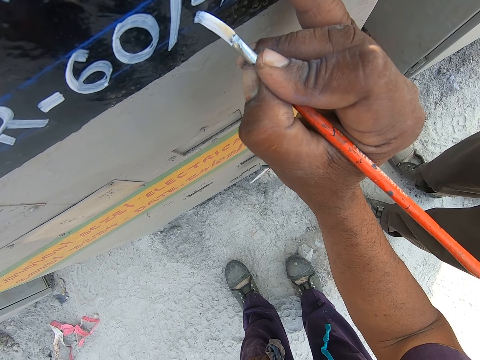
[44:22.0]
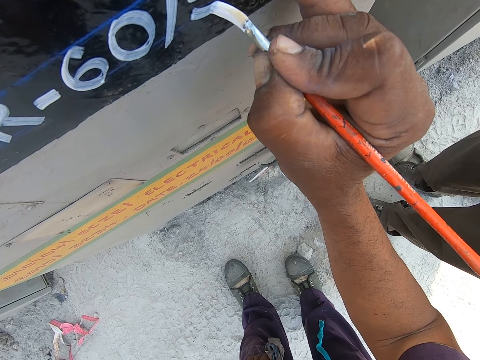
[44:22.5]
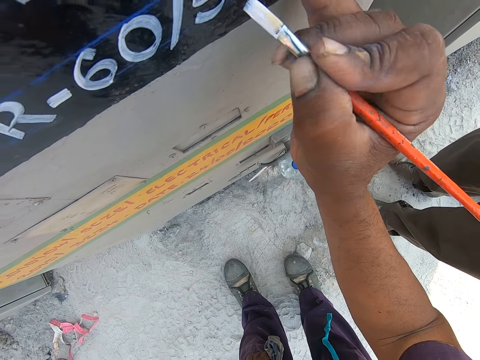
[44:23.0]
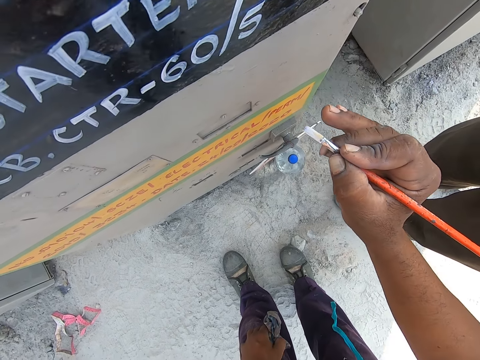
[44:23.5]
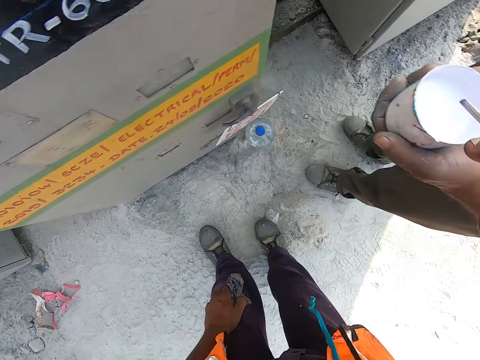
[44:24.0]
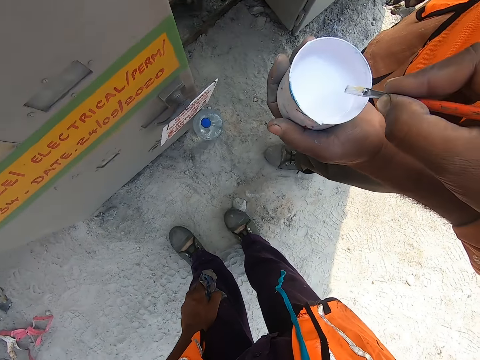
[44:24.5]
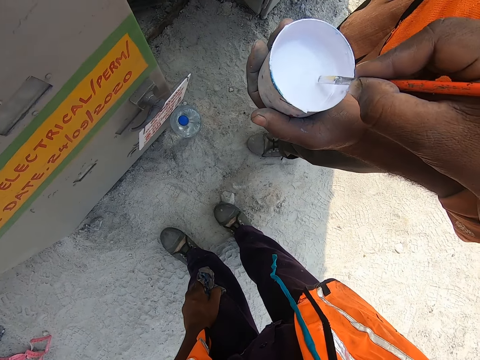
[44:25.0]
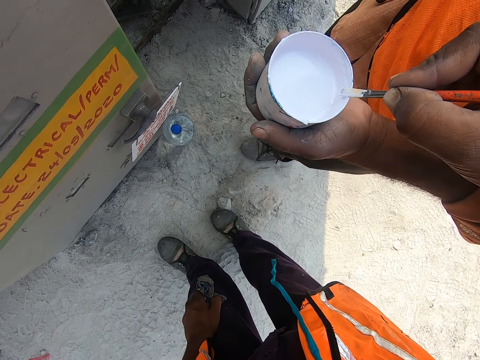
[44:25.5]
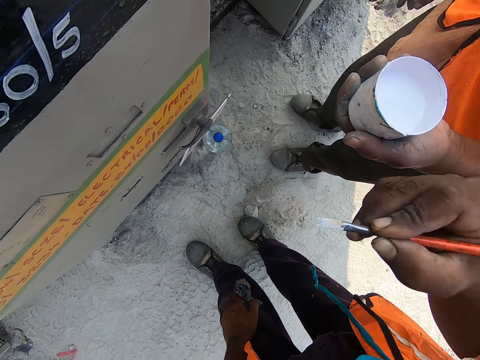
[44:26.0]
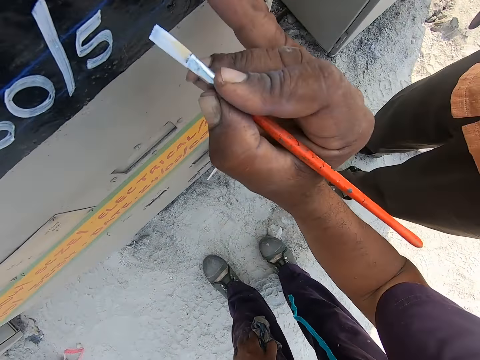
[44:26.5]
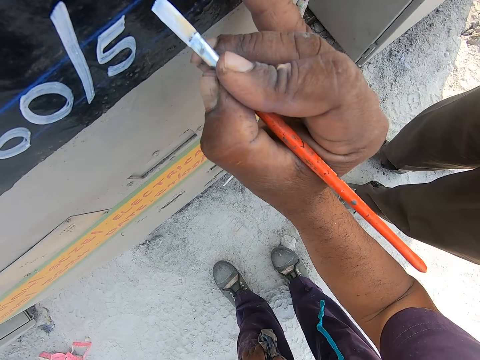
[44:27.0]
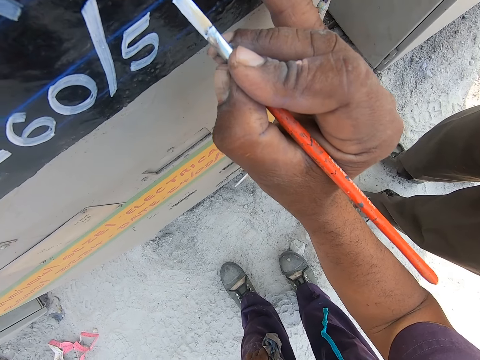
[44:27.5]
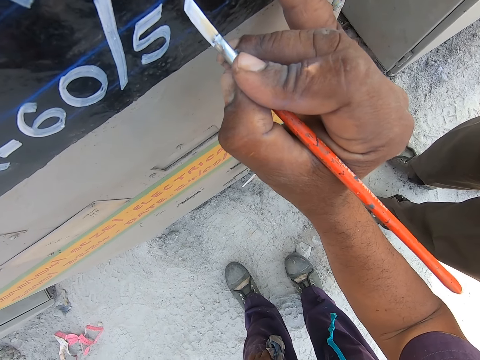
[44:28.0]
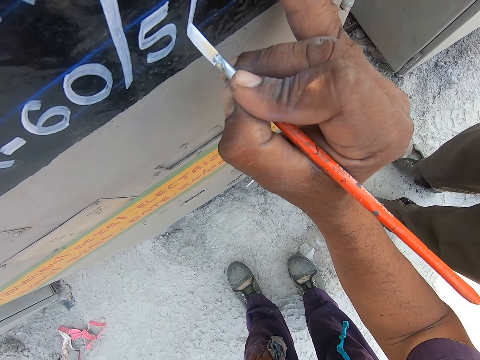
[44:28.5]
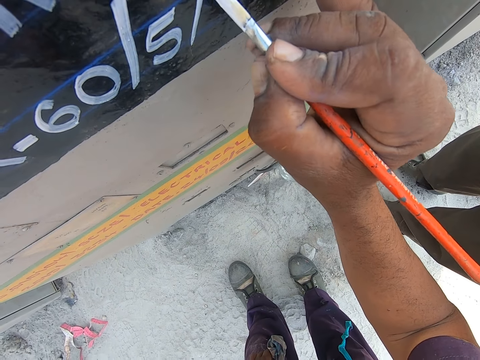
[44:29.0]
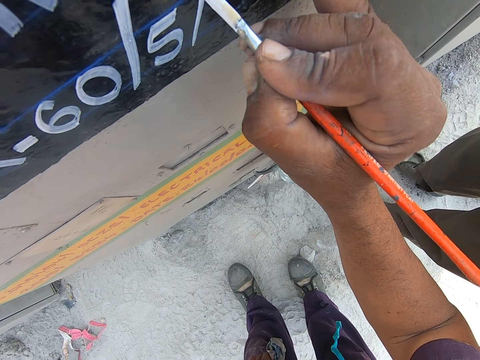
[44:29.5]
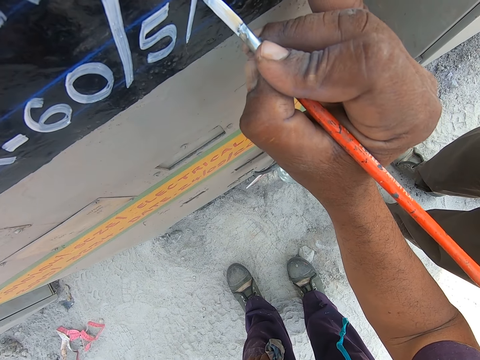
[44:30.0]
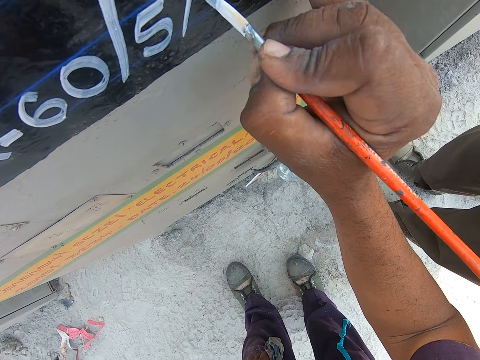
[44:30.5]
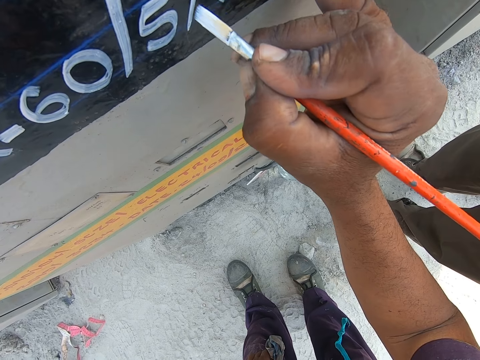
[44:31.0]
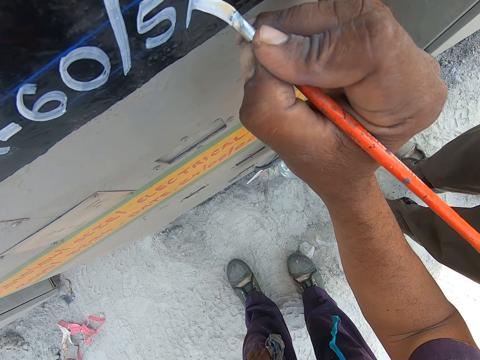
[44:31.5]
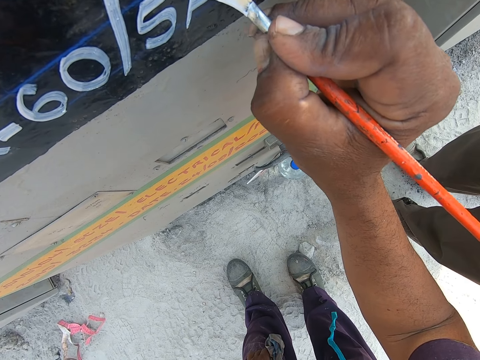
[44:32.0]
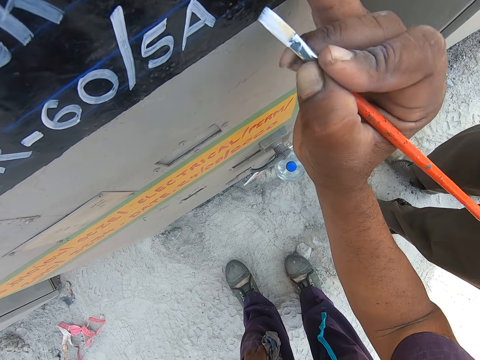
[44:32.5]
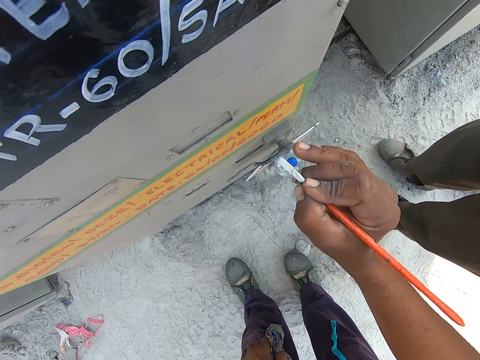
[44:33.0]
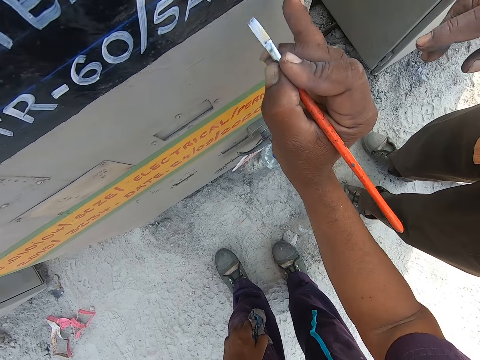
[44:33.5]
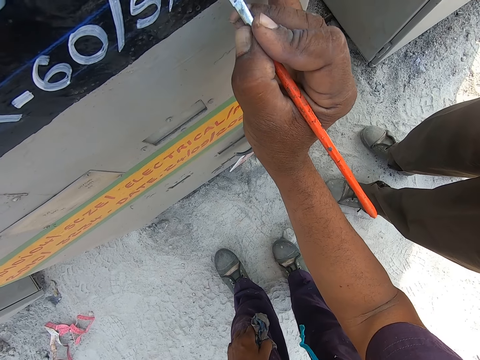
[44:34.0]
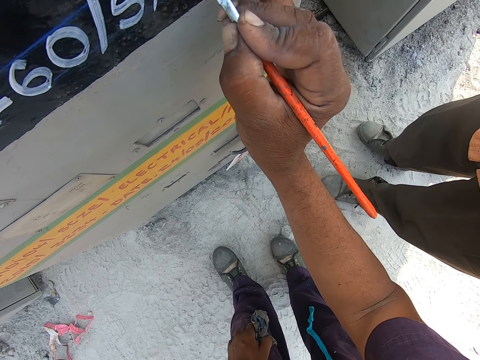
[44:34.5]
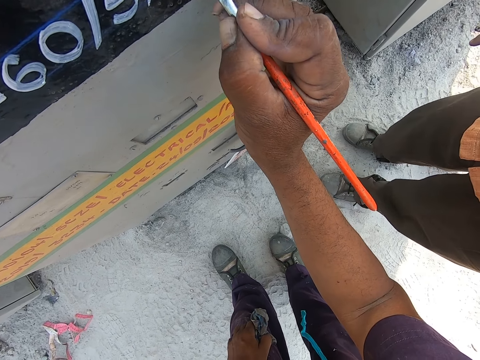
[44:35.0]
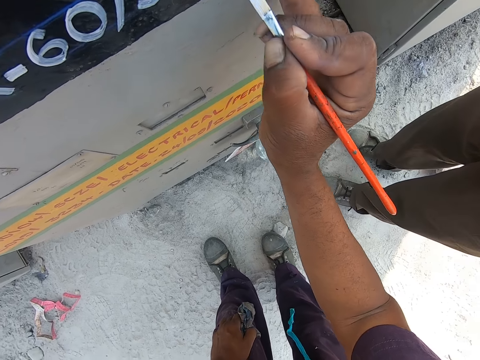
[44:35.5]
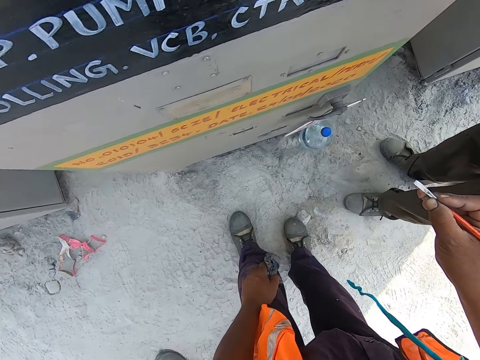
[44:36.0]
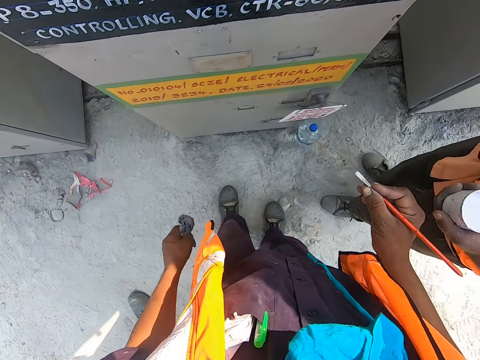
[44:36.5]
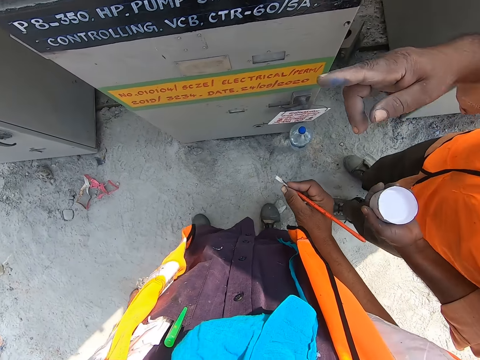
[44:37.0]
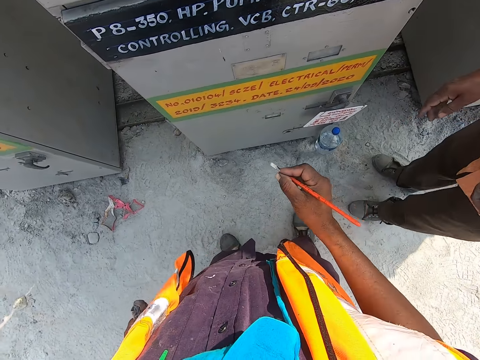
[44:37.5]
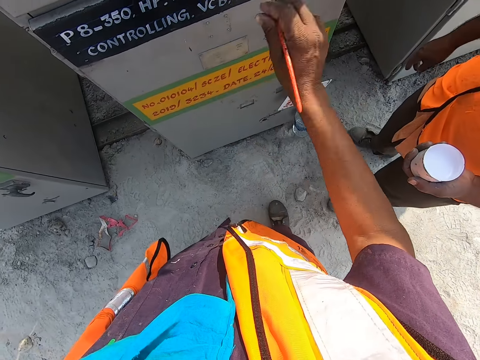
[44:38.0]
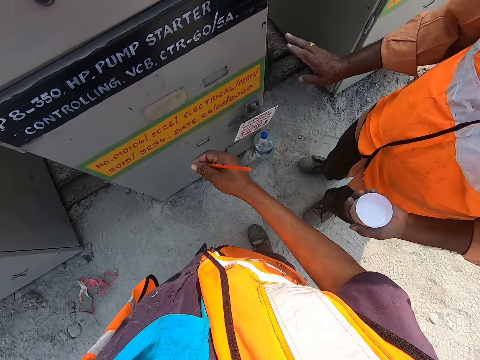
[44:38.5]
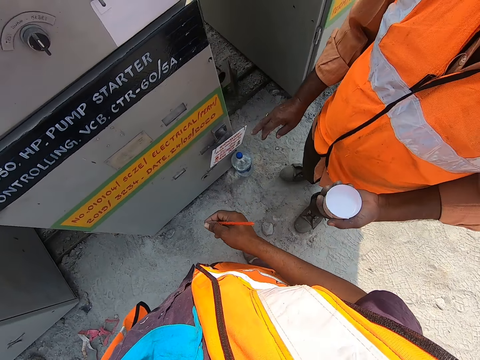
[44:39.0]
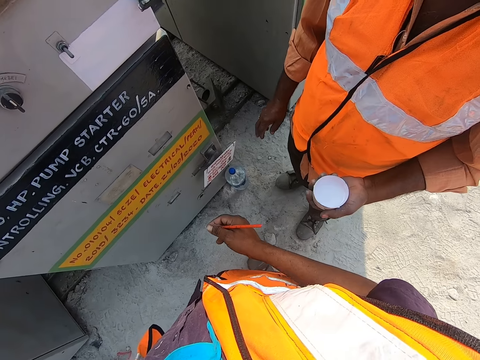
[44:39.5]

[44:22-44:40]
The camera wearer dips the paint brush in the paint. They write with the paint brush on the VCB breaker. They converse with a man and another man. A man points to the other side.

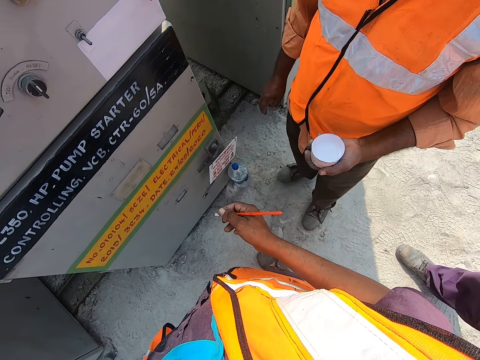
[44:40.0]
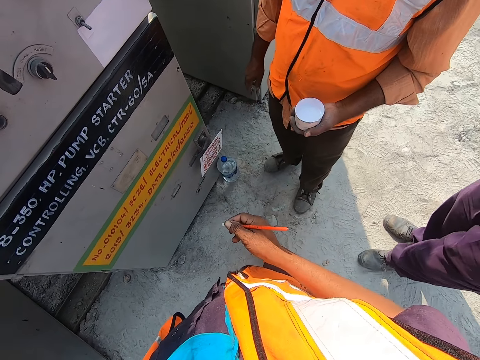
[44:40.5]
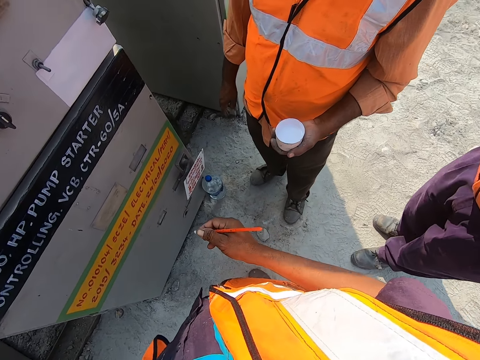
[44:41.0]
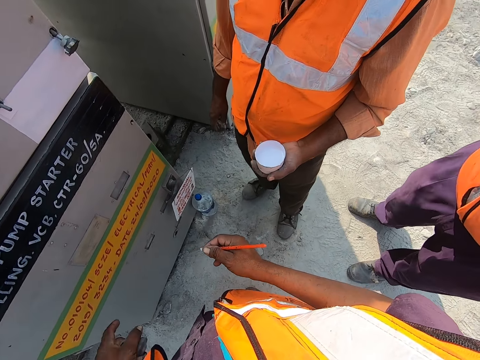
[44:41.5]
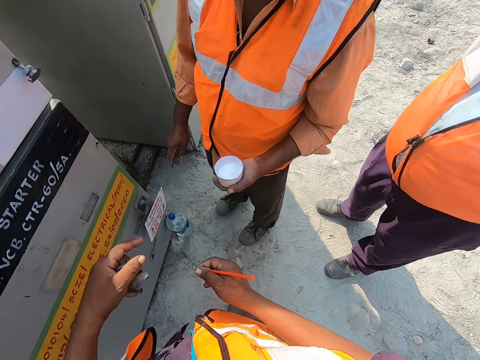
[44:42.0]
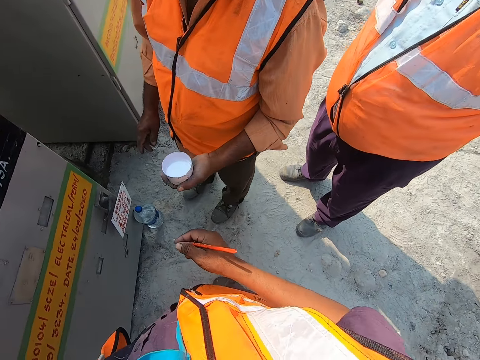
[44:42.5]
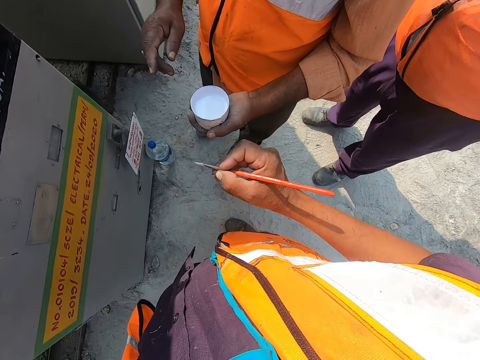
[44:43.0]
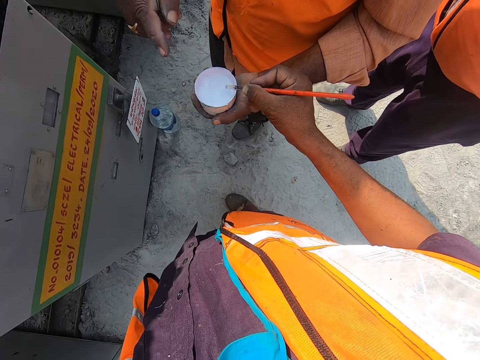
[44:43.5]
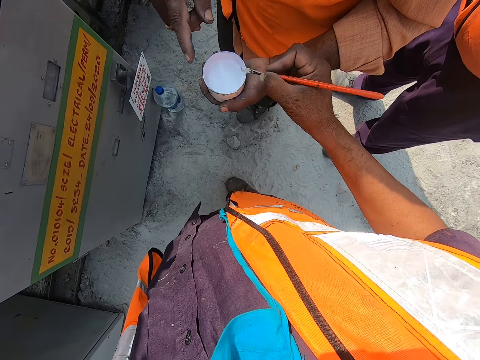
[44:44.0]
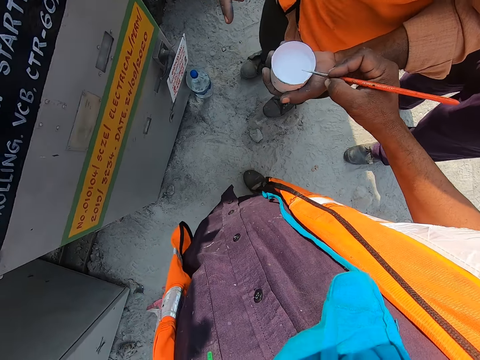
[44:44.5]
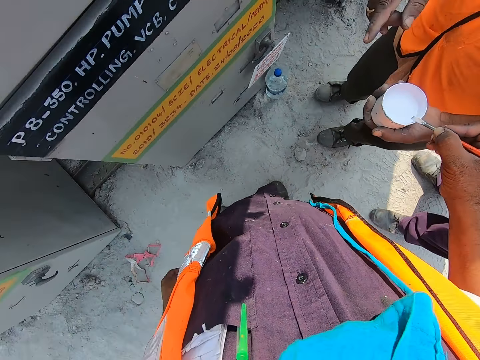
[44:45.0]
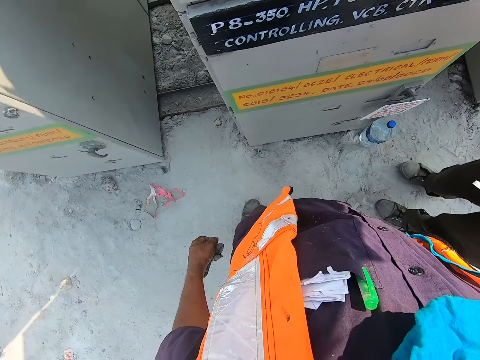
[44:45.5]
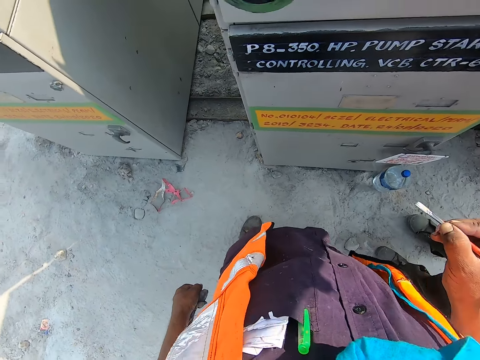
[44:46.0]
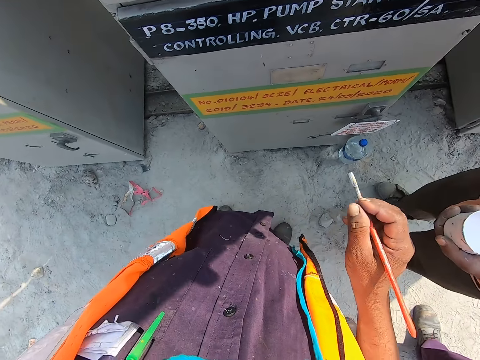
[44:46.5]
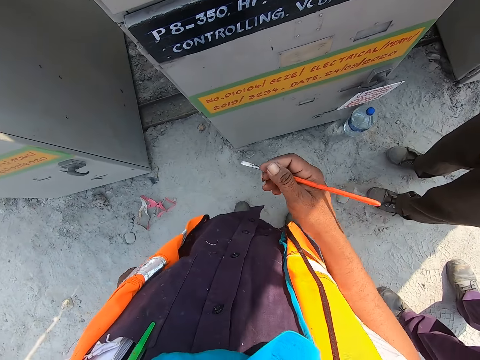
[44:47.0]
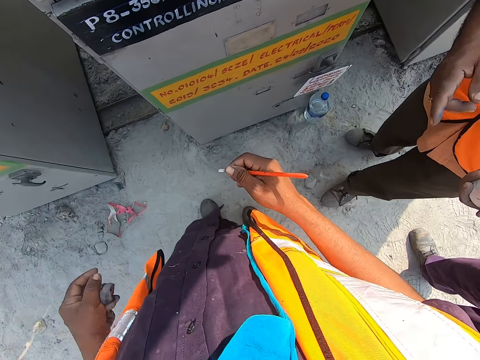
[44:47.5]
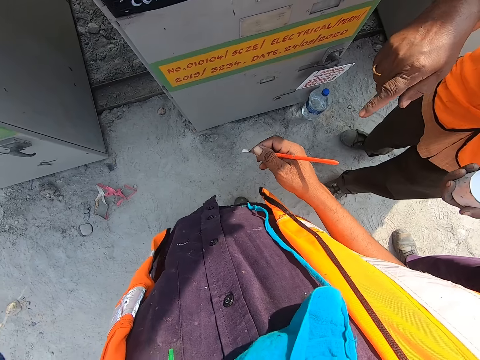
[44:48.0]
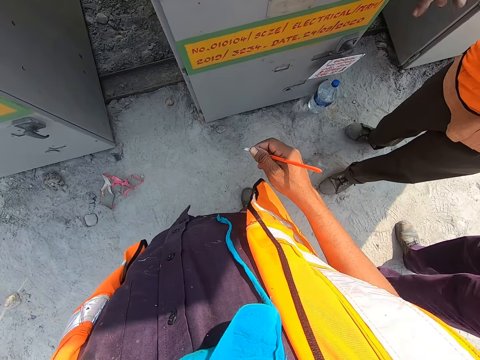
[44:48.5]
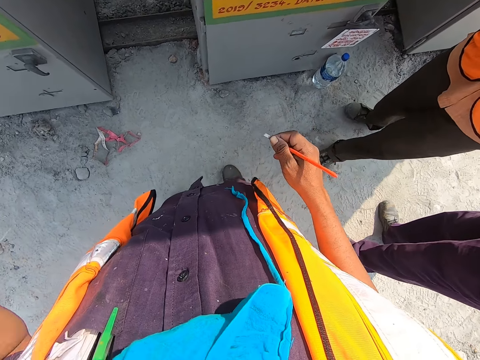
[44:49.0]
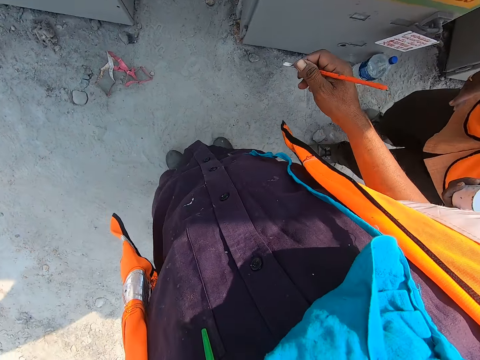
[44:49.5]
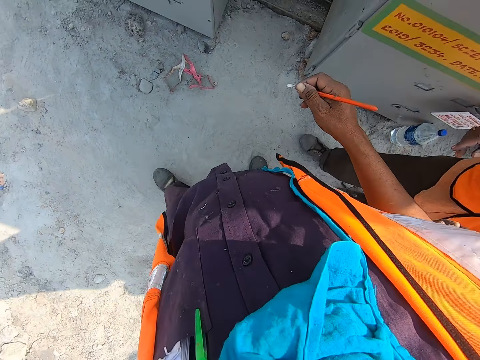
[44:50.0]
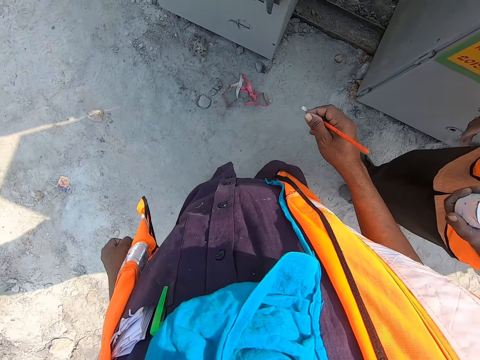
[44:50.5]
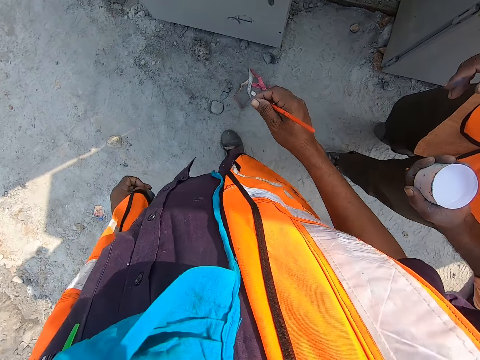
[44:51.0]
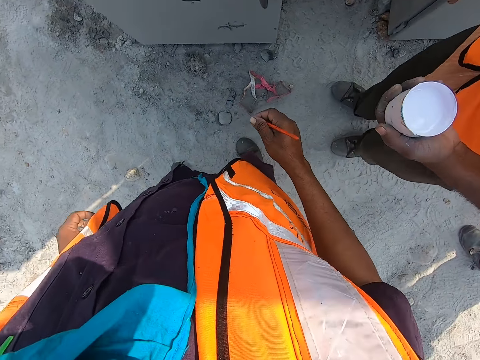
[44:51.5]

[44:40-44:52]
The camera wearer rubs the brush on the paint tin. They walk towards the VCB breaker. They move with a man.
